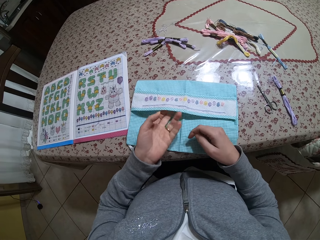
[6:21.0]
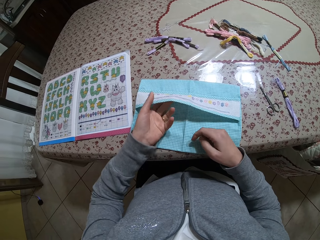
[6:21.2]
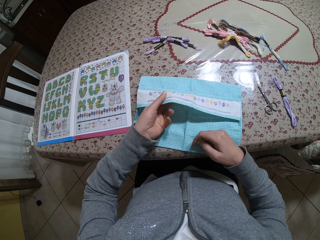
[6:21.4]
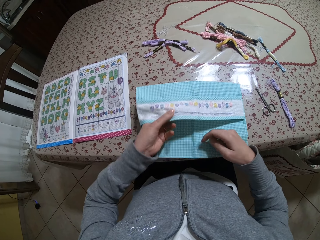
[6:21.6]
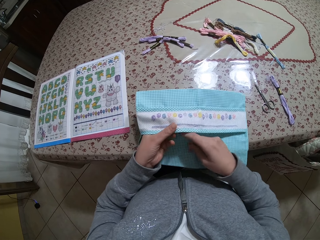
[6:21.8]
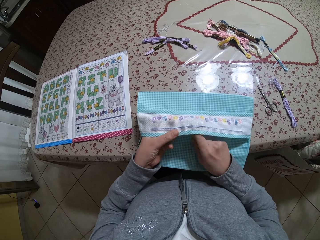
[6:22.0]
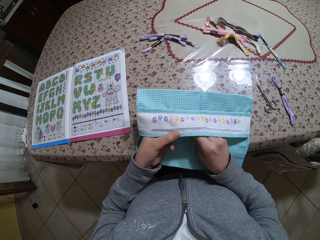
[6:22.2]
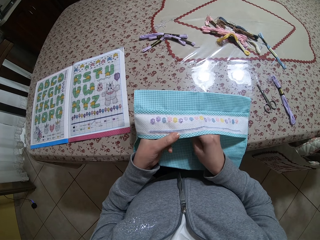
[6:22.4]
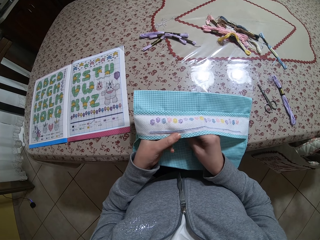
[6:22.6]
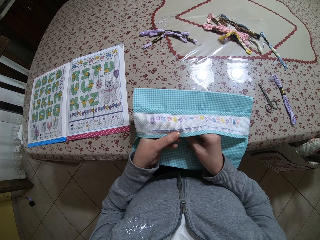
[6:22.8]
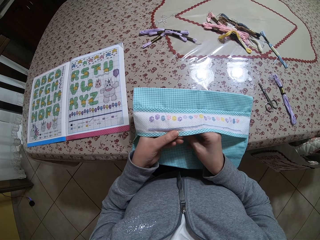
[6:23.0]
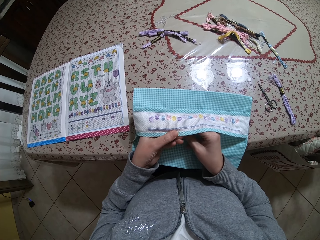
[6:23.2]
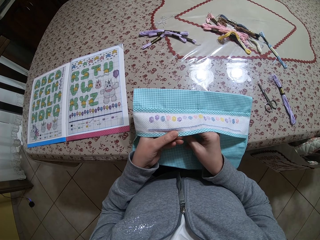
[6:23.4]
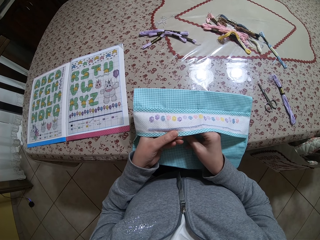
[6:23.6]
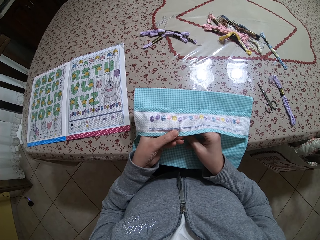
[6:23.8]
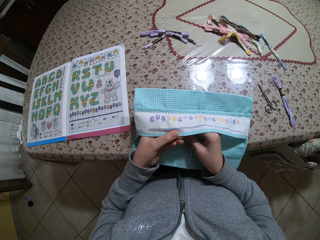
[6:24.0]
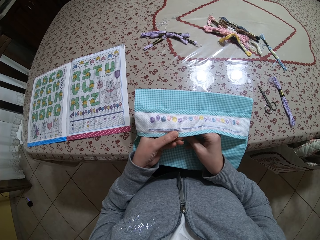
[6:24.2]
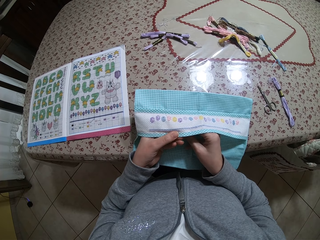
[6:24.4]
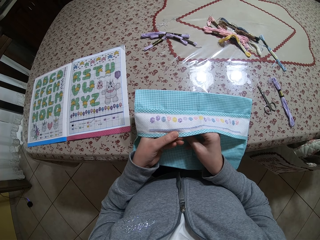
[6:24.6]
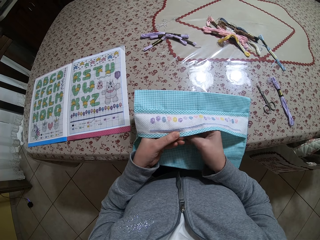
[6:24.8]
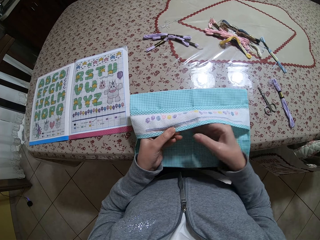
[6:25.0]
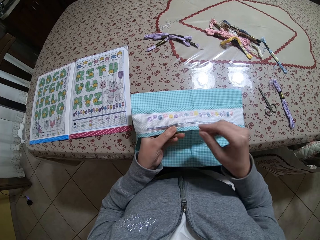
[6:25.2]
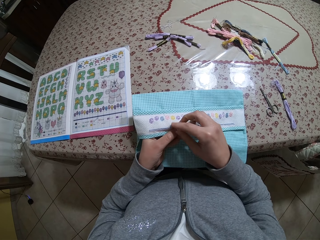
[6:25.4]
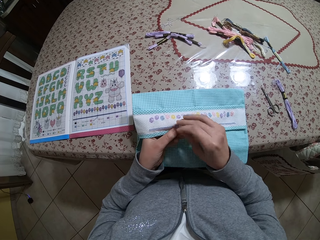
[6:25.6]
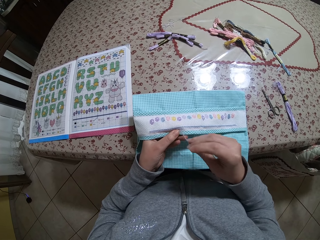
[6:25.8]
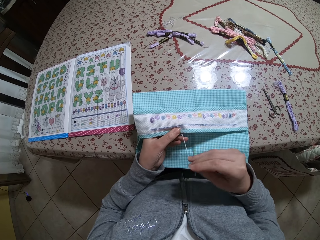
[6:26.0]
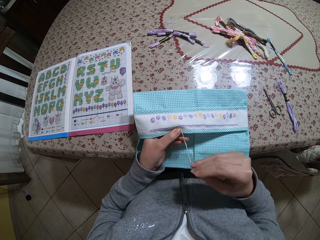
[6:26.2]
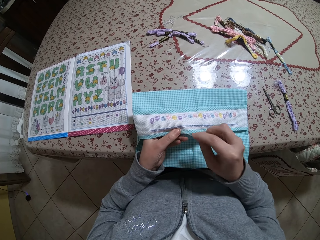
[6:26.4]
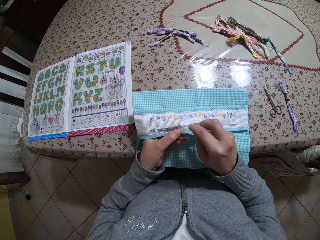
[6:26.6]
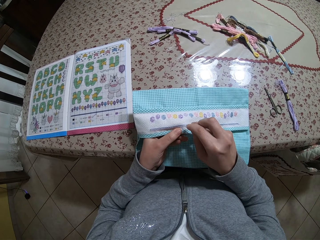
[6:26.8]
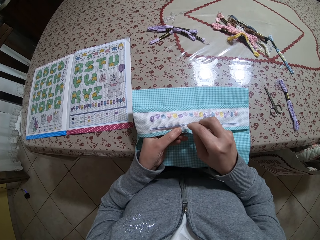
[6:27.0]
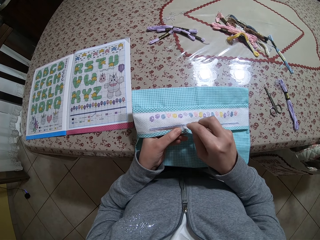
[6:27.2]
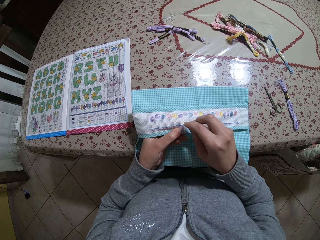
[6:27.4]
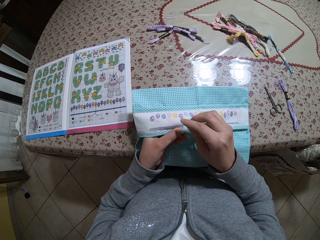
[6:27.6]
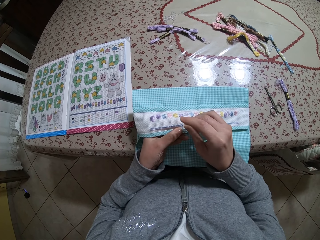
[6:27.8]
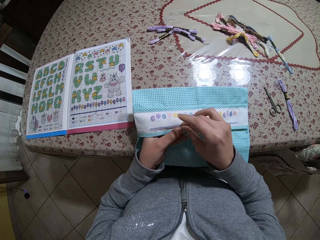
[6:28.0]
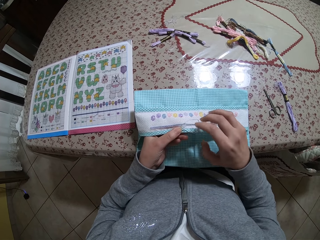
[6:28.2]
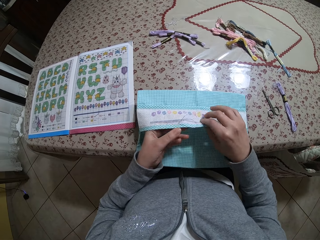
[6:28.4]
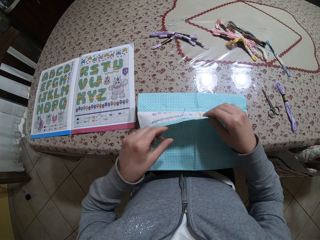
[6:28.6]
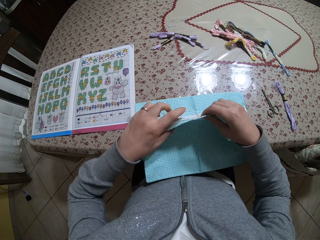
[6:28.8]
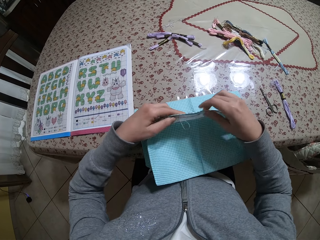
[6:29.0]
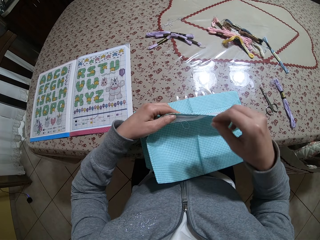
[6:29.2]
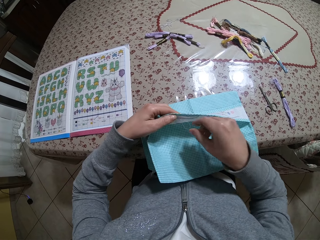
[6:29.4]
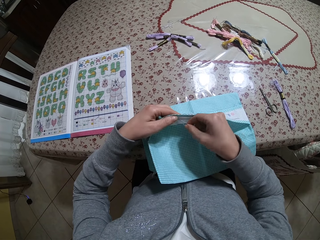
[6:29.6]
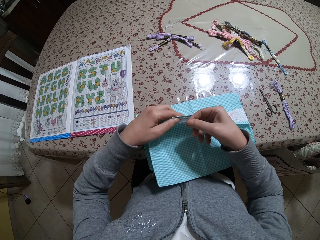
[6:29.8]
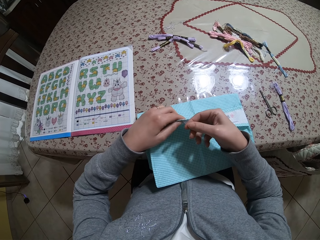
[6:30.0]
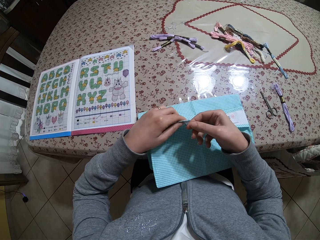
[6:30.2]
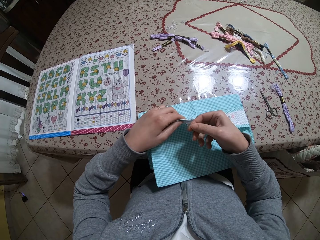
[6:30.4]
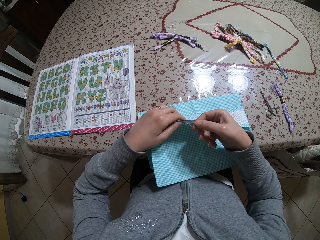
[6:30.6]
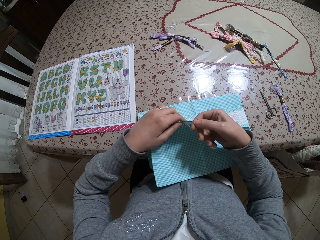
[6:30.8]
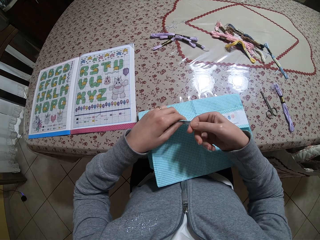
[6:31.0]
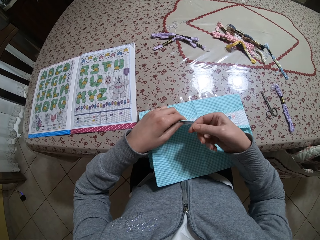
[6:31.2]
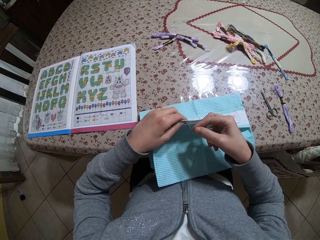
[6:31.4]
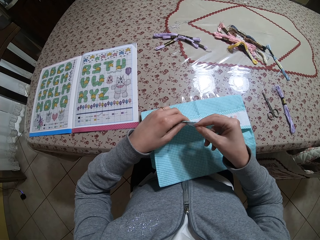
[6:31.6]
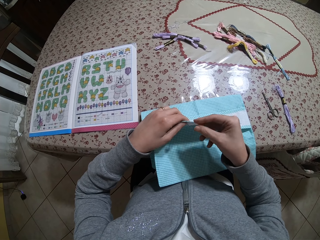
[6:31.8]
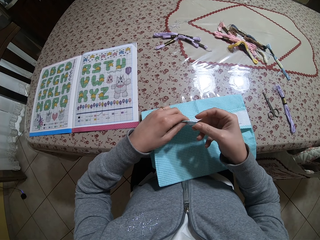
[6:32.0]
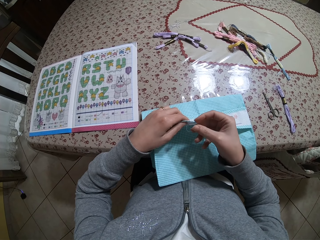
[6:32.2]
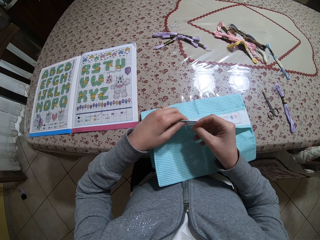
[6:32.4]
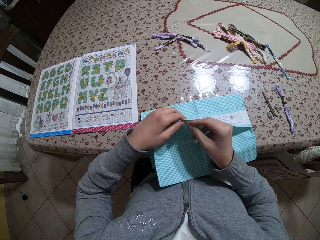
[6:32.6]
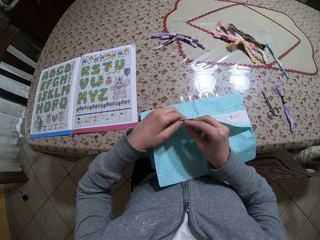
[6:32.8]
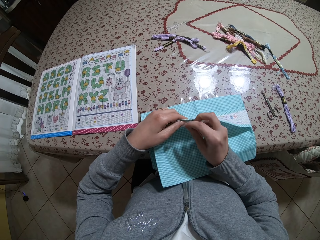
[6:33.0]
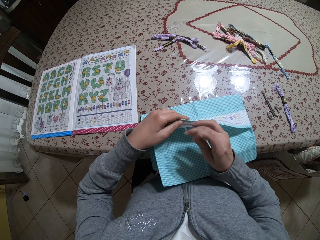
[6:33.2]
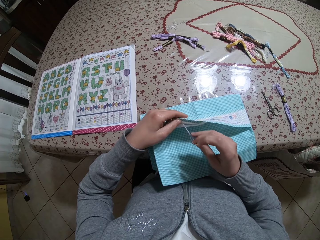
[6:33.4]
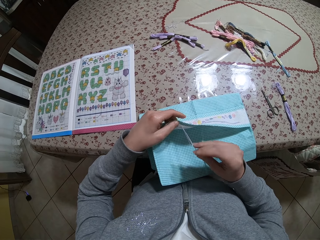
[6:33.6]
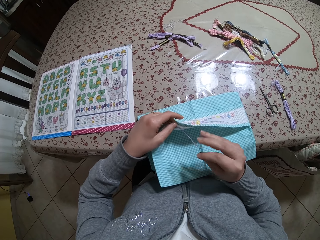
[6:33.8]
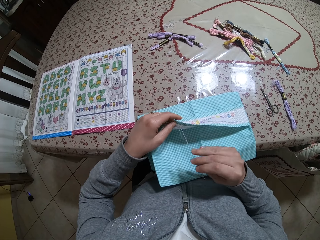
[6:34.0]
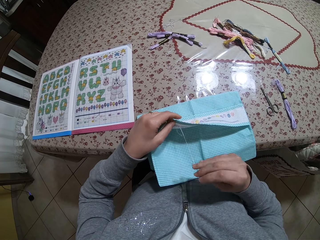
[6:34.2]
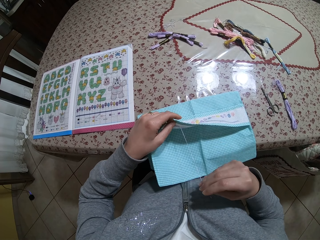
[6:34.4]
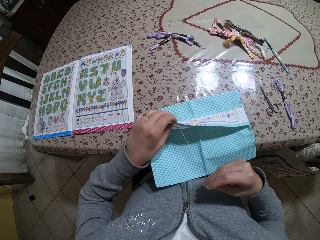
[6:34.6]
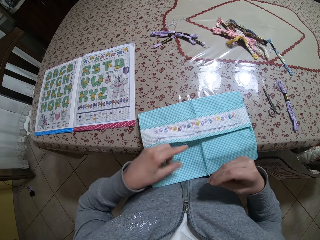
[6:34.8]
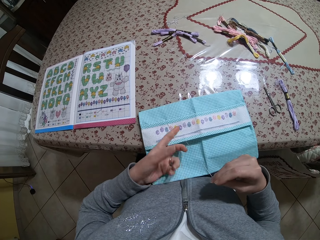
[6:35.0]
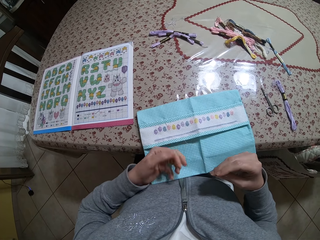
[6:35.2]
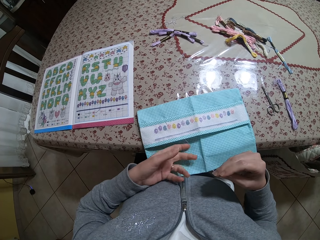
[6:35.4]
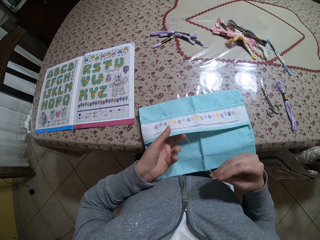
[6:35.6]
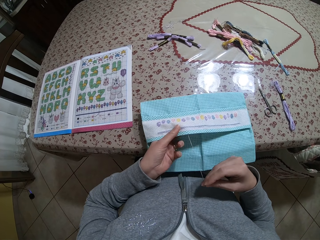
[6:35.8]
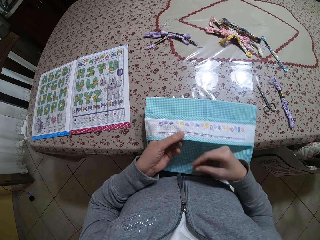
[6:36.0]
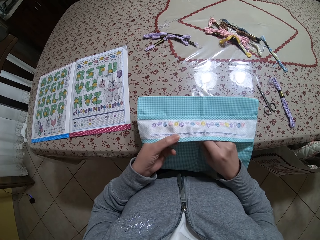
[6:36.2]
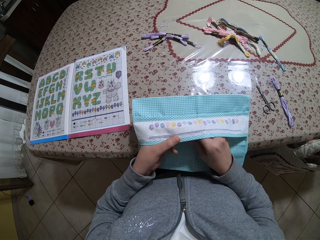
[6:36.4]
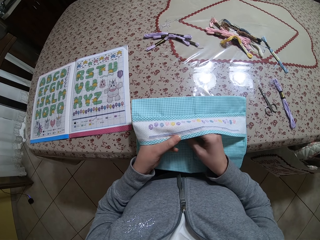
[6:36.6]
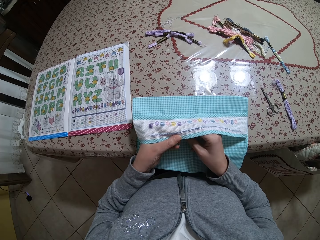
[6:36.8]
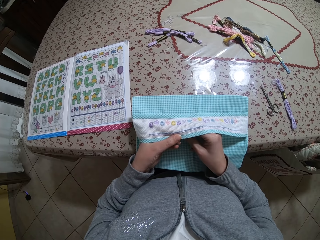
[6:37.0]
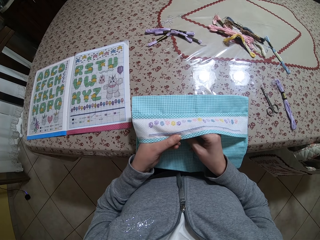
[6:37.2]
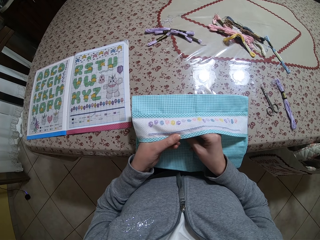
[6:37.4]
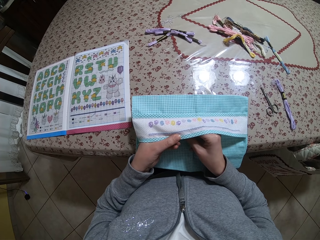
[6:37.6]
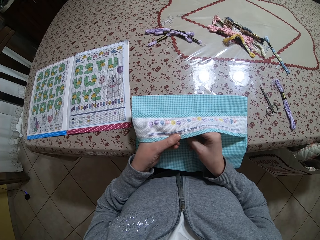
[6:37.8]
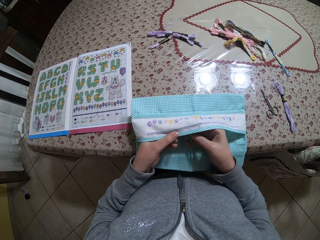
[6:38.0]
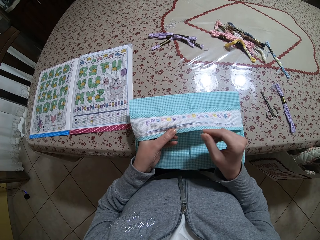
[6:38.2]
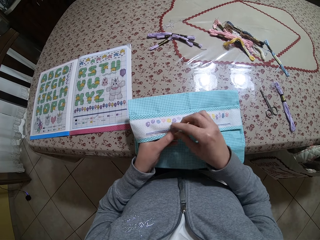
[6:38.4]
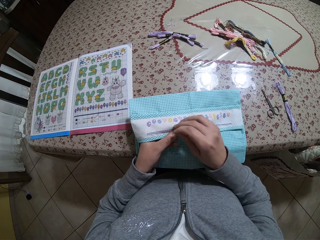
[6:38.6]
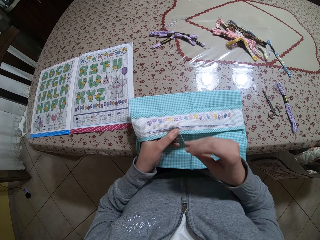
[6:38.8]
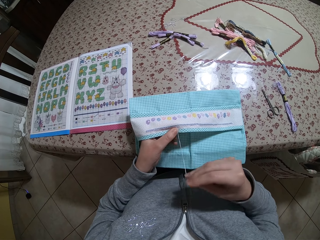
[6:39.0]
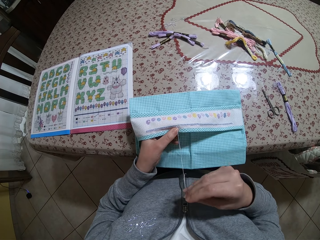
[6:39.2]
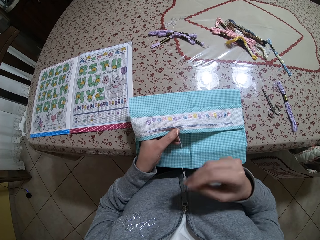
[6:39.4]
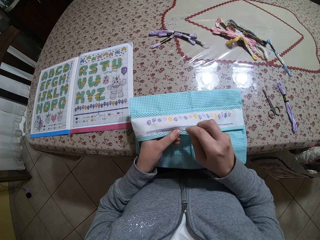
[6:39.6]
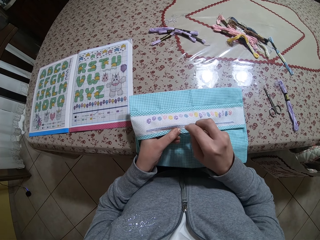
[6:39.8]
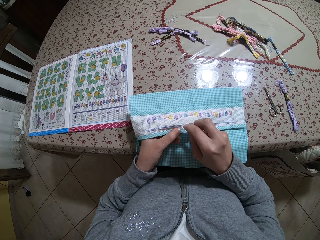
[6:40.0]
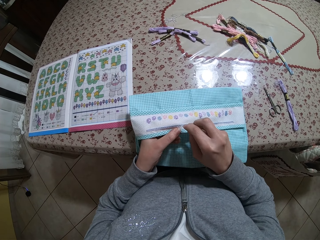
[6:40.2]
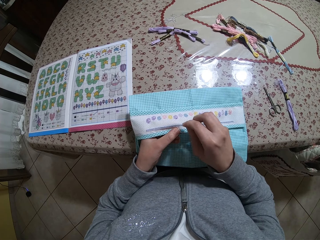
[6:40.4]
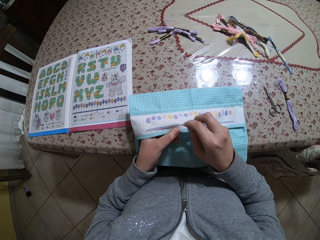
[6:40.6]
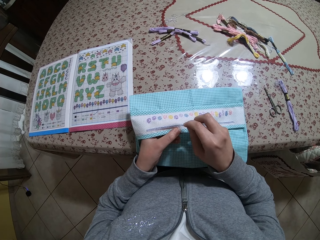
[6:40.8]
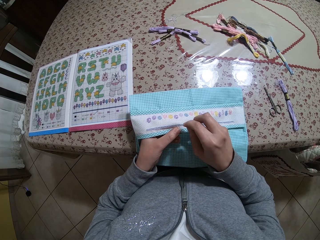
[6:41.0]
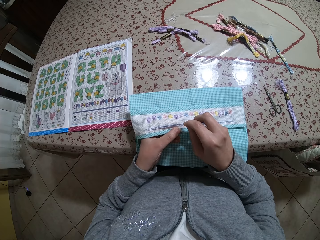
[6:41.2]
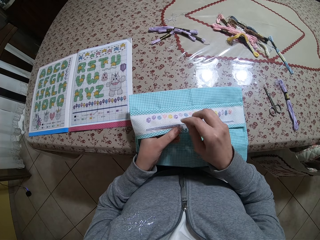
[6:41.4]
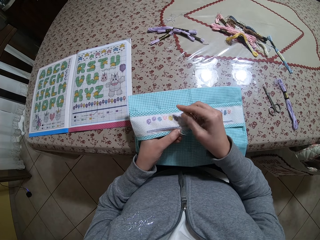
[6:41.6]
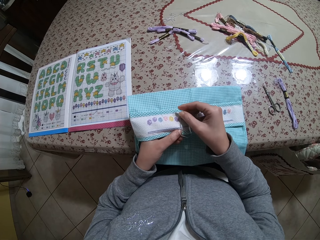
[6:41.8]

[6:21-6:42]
The camera wearer lifts the napkin with her left hand. She holds the fabric with the left hand. She sews the napkin with the thread and needle. She places the needle under the fabric. She adjusts the fabric, holds the needle with the left hand, and pulls the thread. She drops the fabric. She holds the fabric with the left hand. She sews the fabric.
